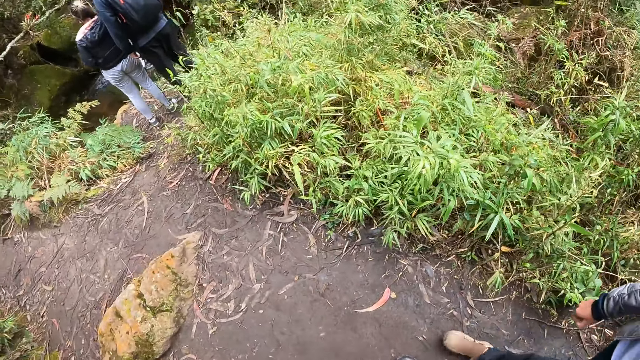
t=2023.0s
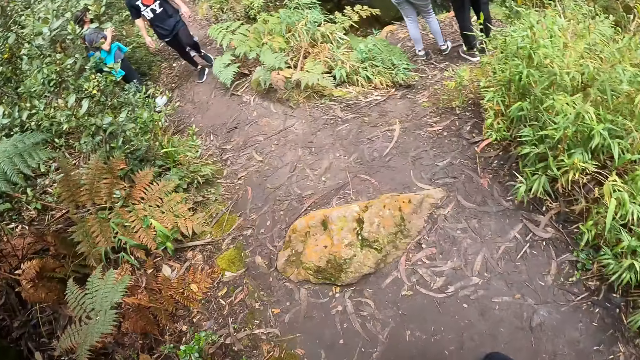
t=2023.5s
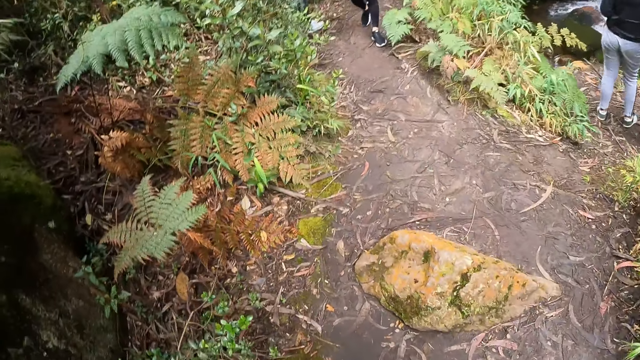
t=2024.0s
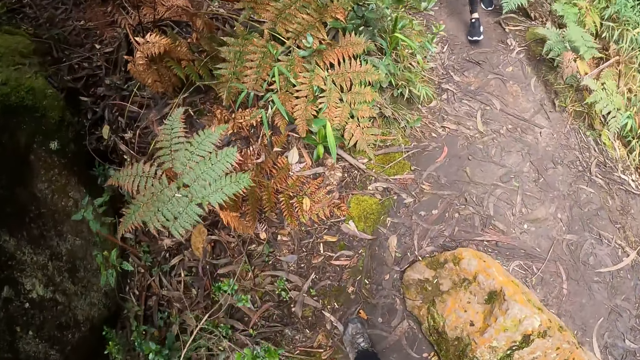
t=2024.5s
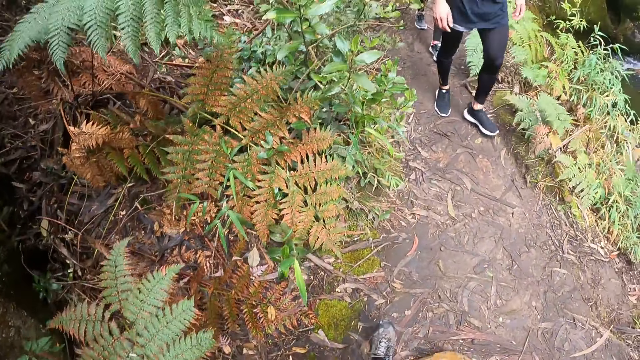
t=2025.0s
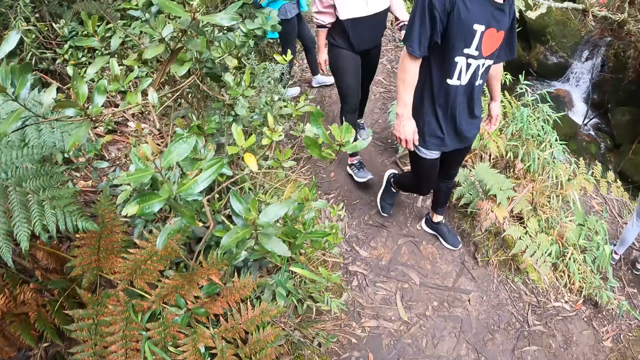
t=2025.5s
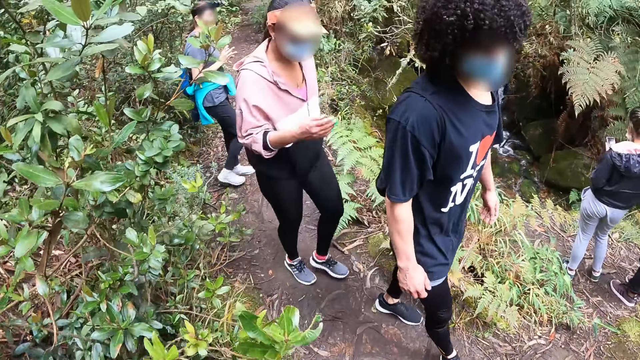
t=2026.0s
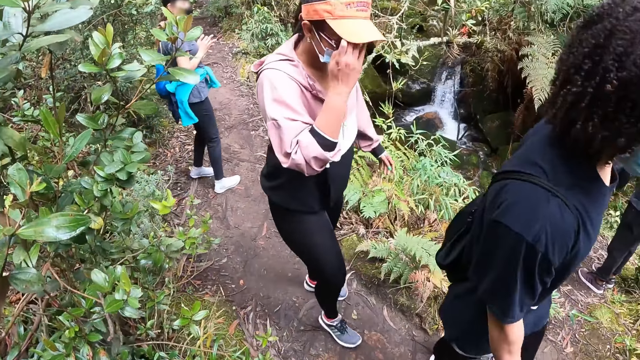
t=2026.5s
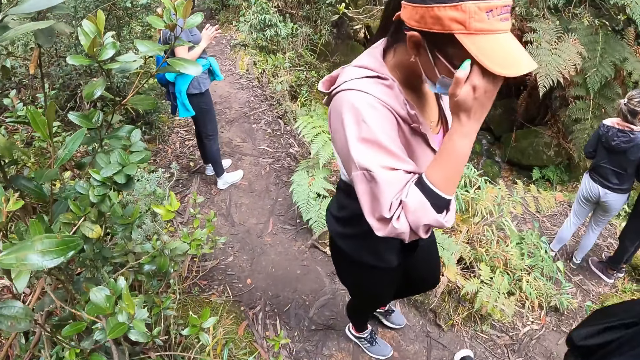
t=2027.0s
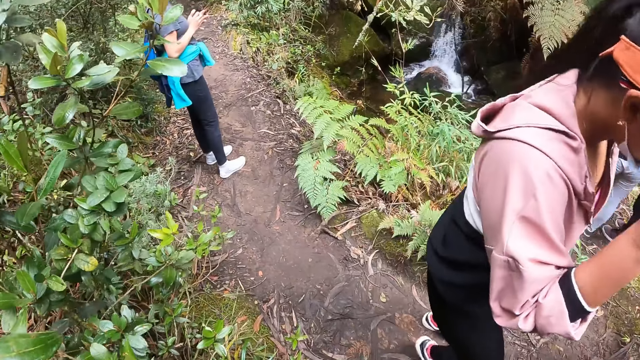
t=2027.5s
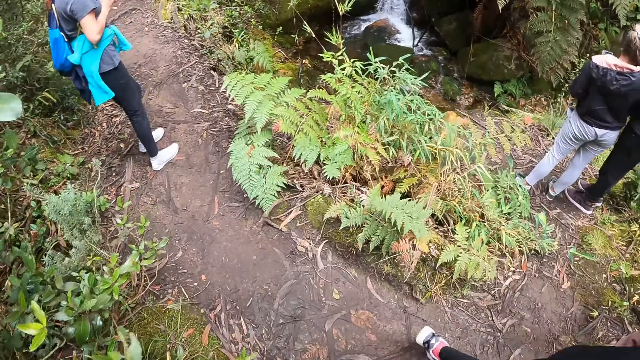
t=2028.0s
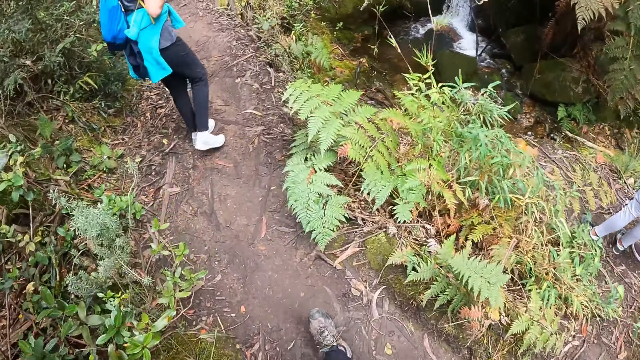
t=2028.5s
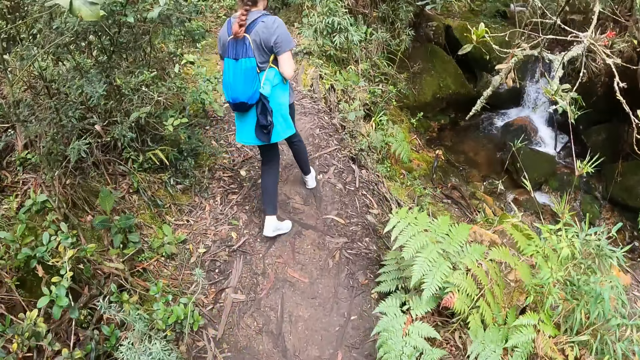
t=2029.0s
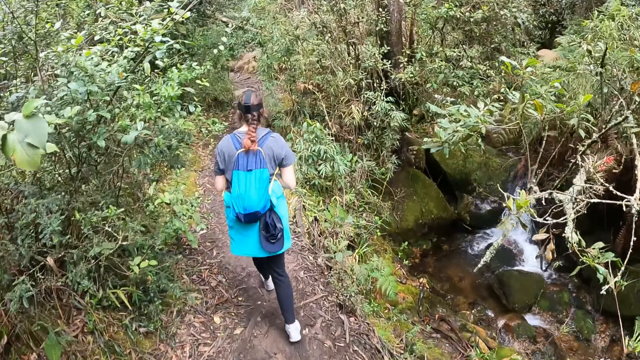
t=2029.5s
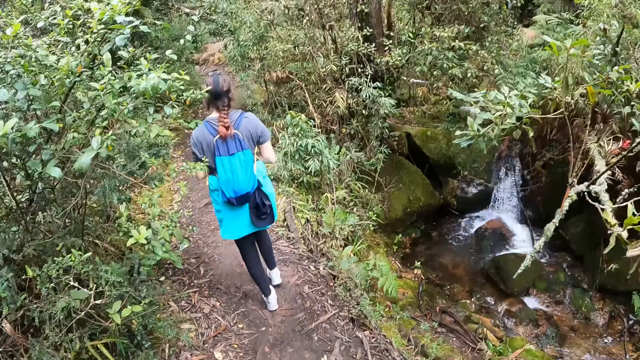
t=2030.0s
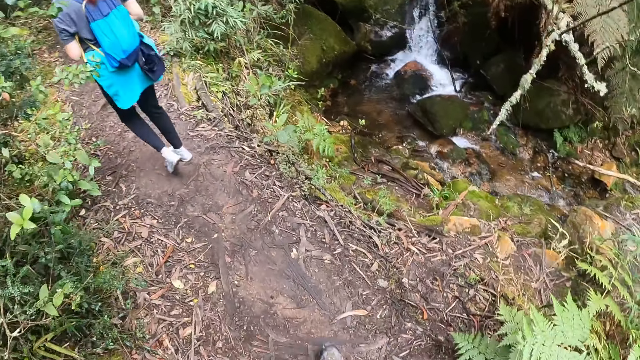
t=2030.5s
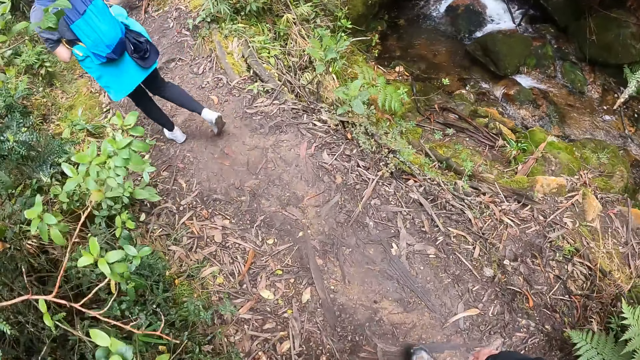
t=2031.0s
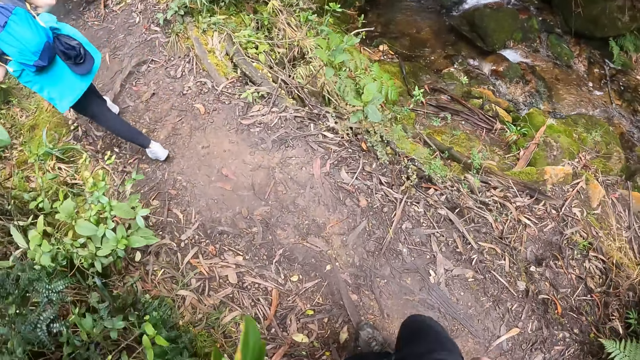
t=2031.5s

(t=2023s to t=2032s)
The camera wearer looks around the field. They walk on the field.

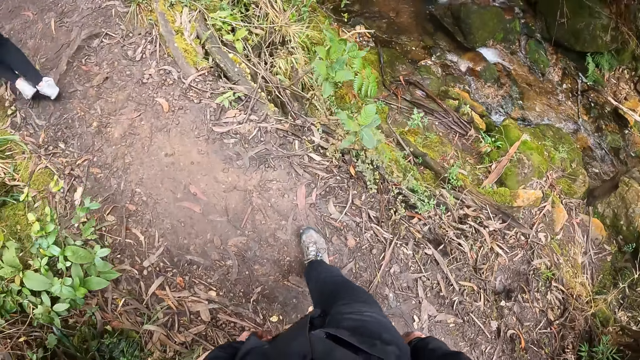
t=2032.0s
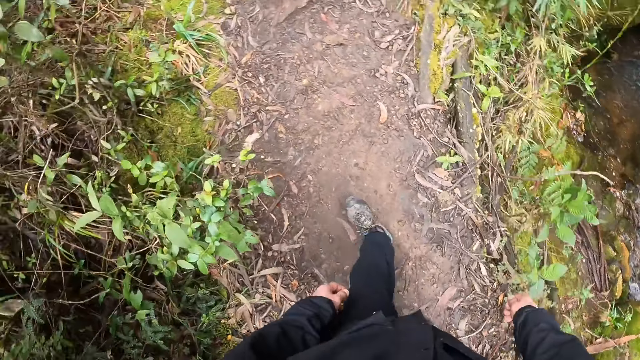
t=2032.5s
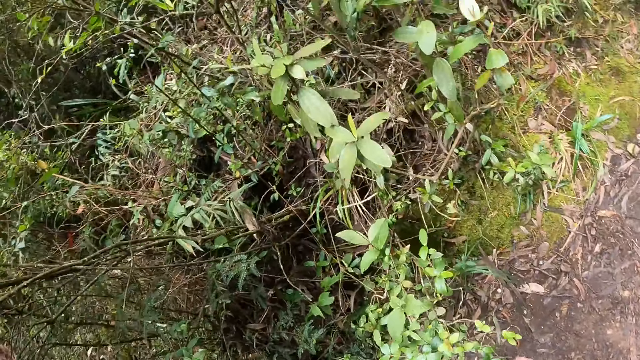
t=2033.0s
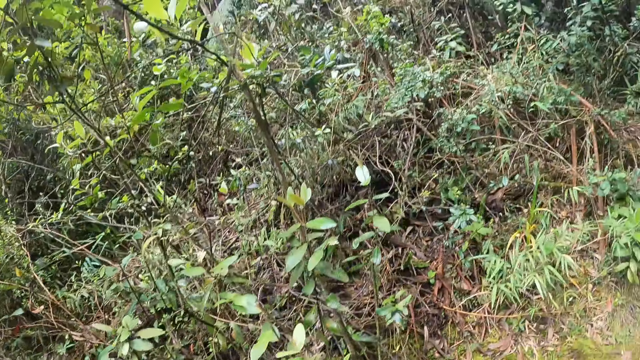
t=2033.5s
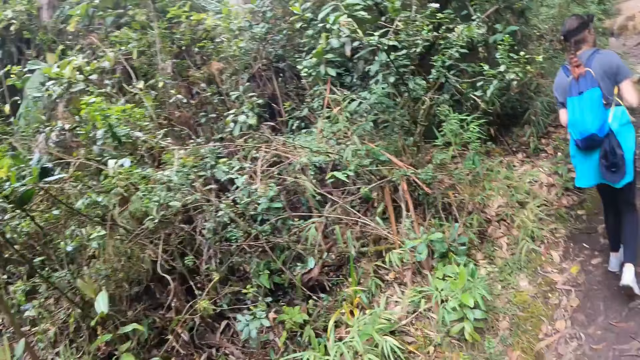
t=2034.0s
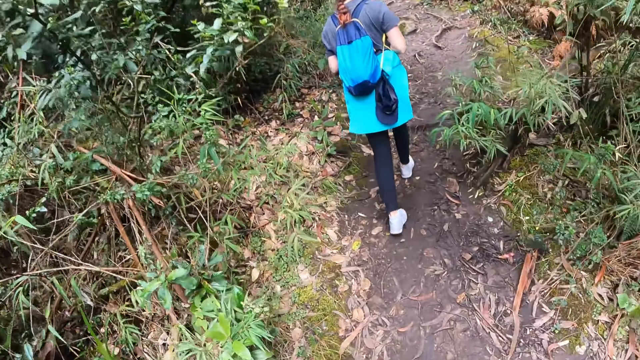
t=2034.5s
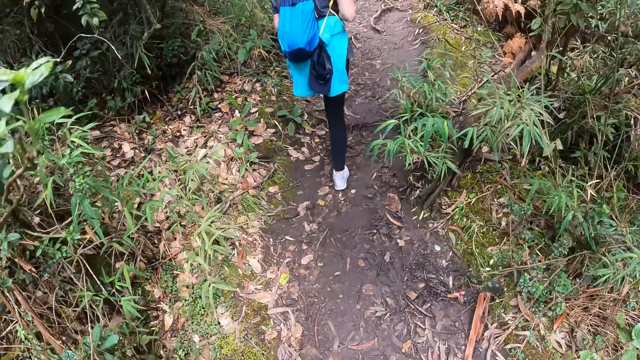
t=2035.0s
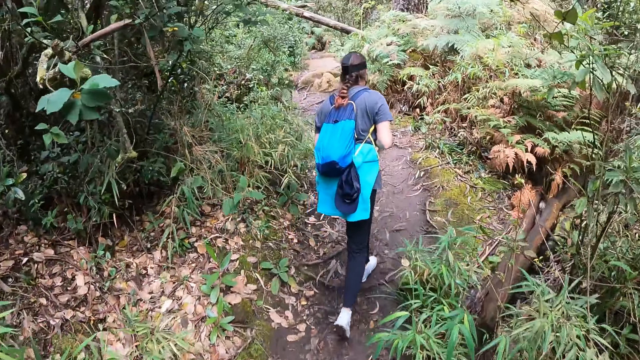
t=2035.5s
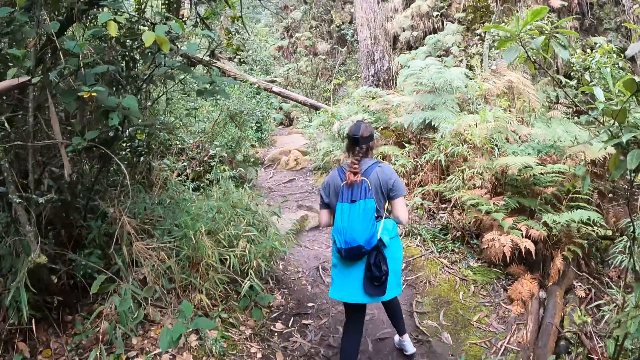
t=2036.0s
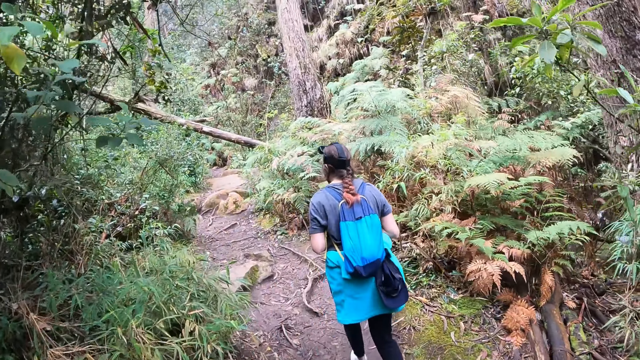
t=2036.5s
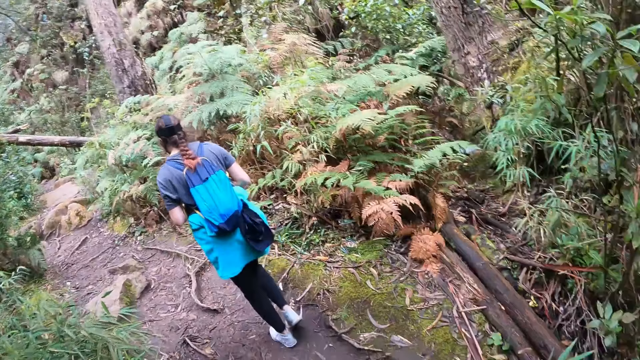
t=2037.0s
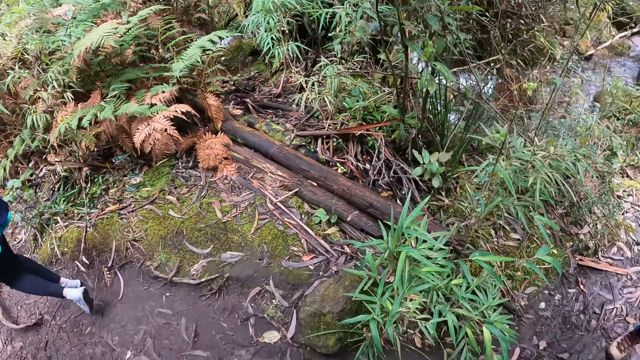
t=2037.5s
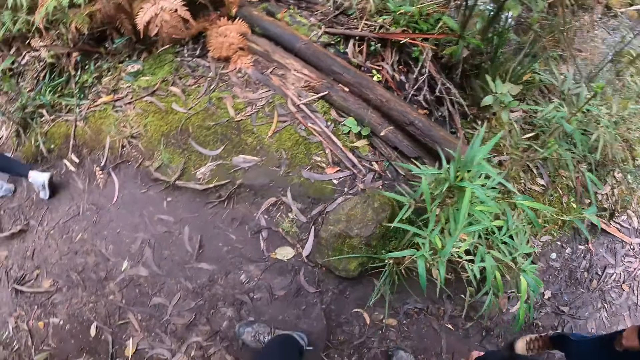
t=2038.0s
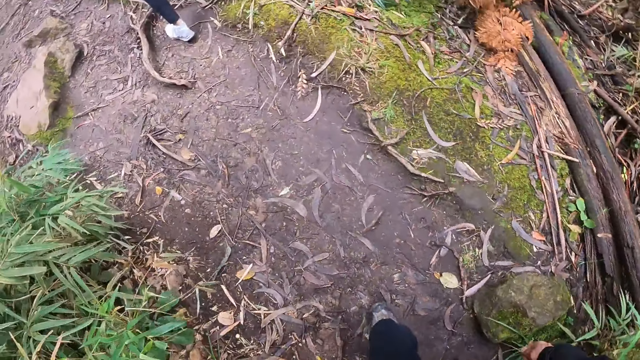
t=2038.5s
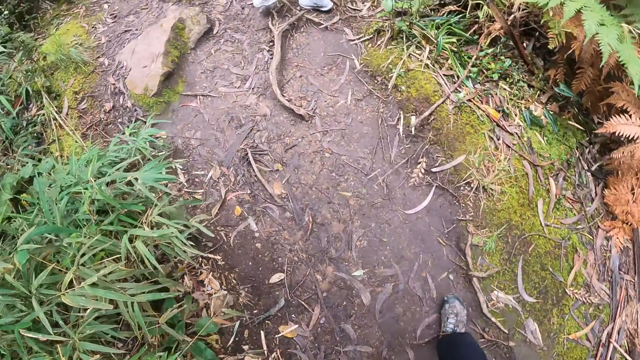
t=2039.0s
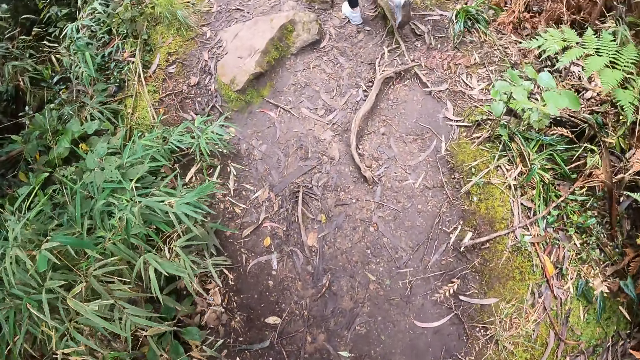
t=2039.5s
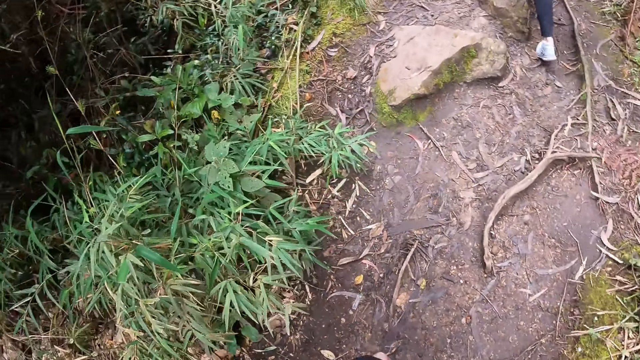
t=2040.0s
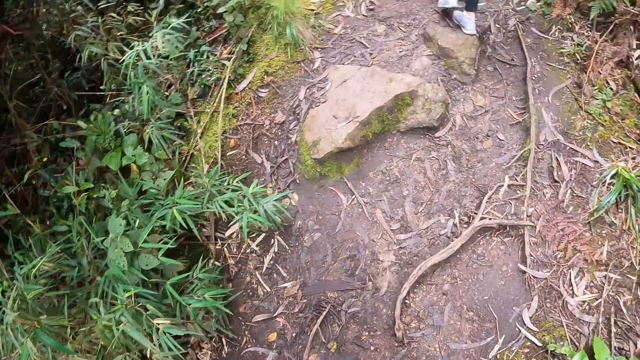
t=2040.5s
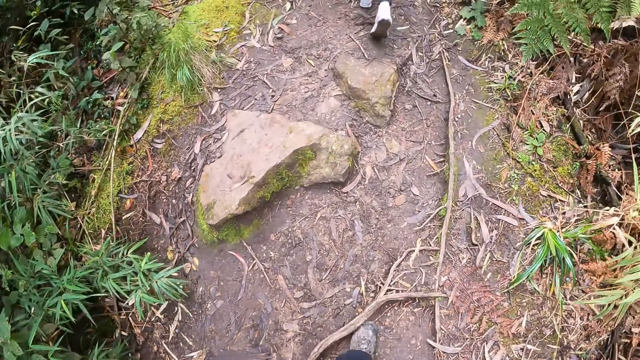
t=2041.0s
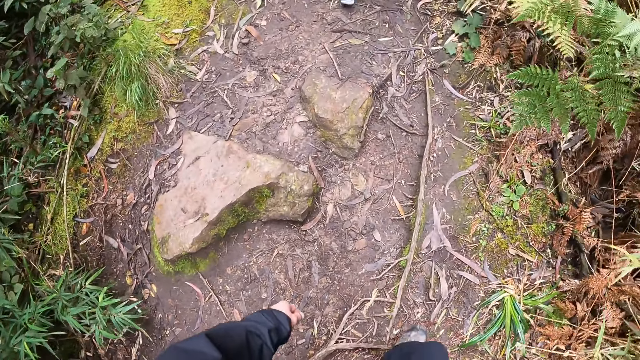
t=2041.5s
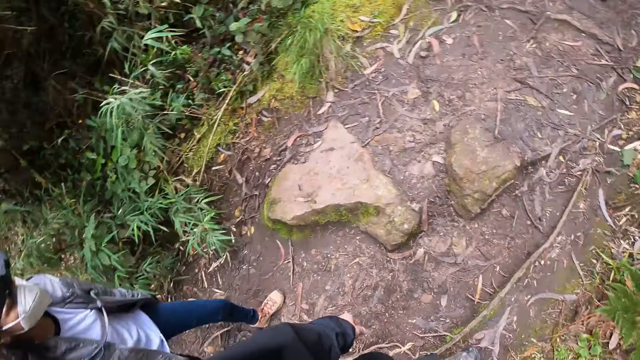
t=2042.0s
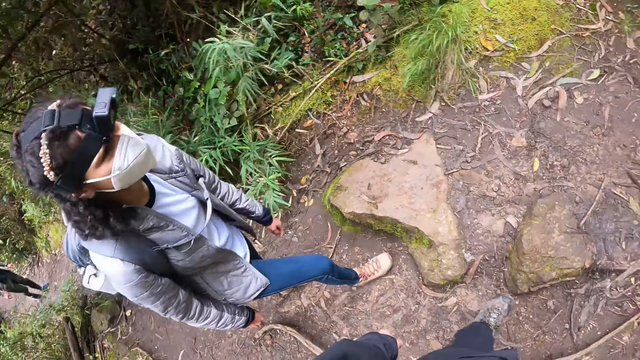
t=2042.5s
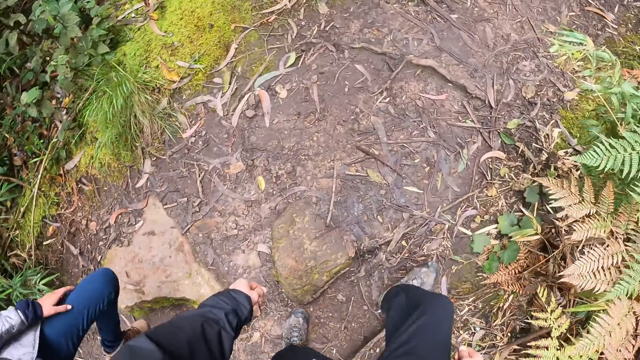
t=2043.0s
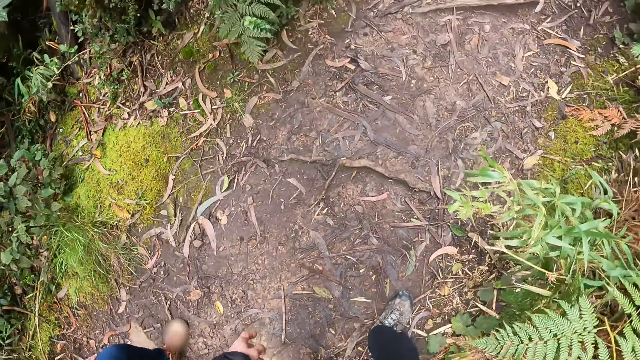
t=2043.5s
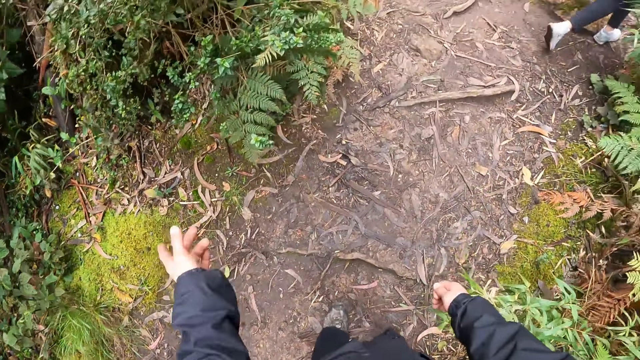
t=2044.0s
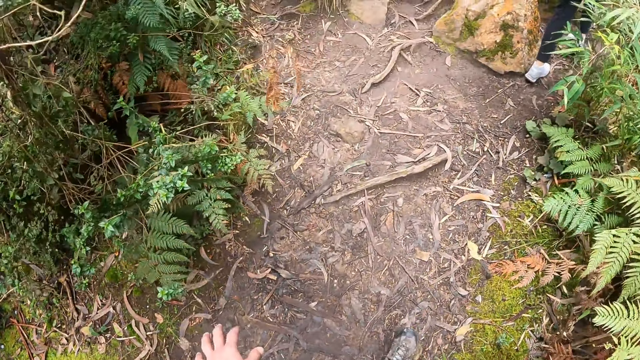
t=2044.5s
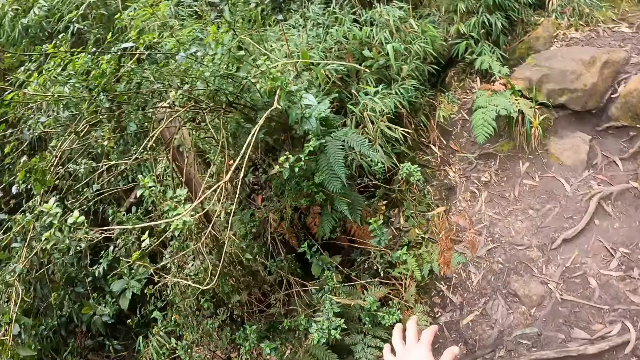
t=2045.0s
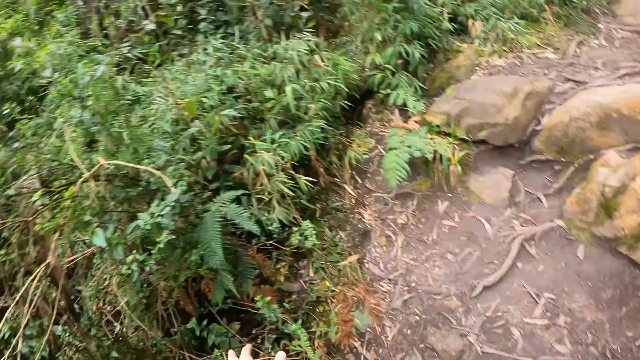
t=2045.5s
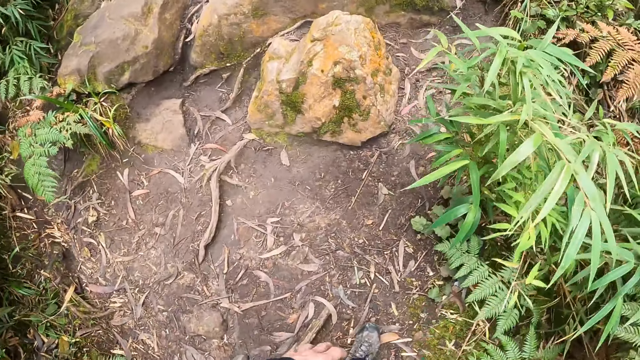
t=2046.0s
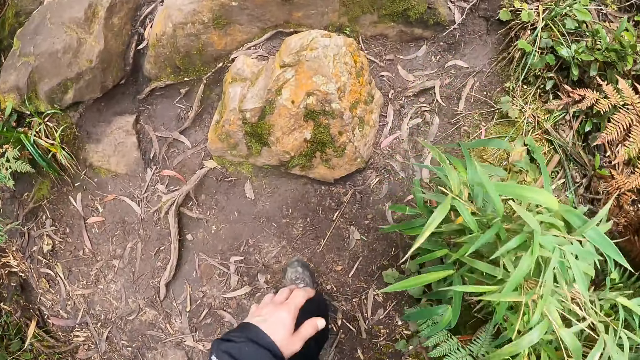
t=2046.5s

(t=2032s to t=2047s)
The camera wearer looks around the field. They walk on the field. They look around the field. They walk on the field.
